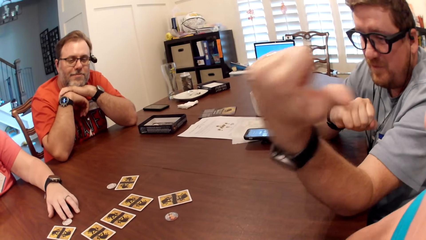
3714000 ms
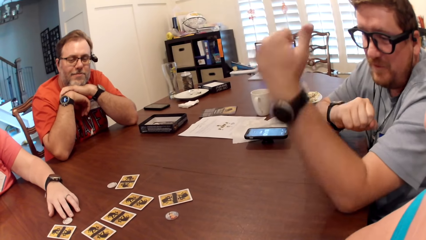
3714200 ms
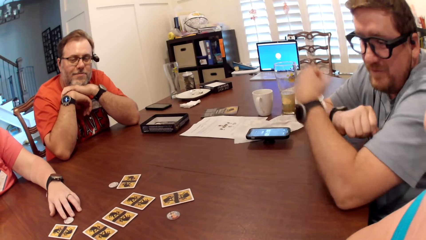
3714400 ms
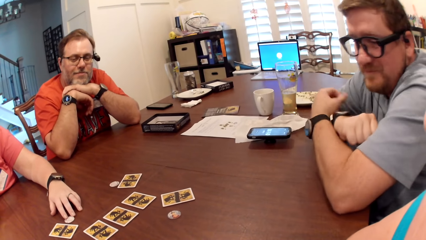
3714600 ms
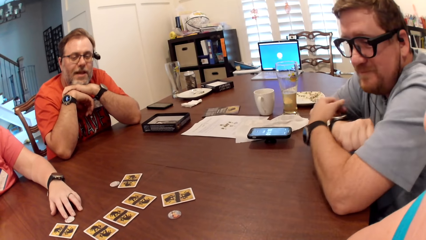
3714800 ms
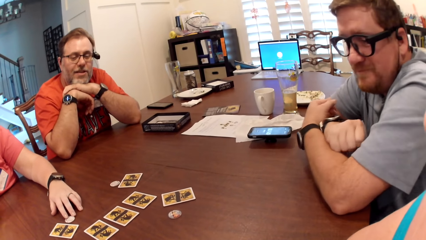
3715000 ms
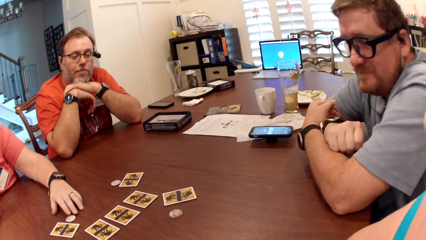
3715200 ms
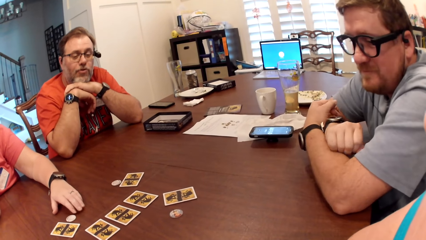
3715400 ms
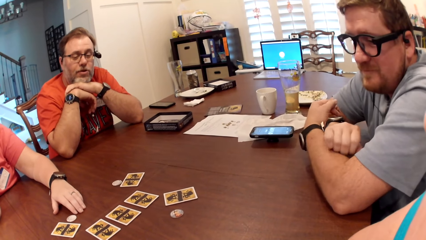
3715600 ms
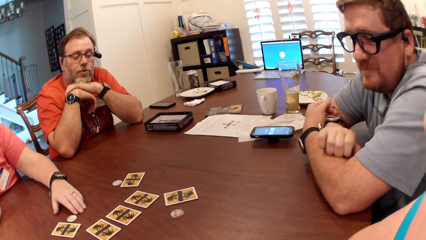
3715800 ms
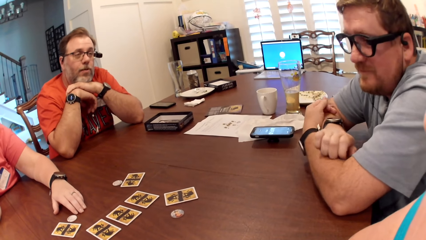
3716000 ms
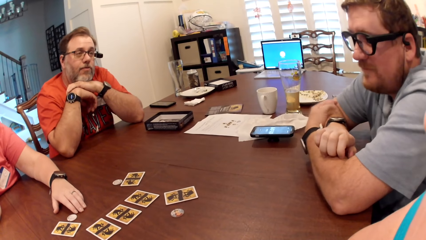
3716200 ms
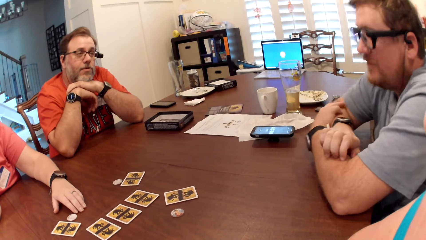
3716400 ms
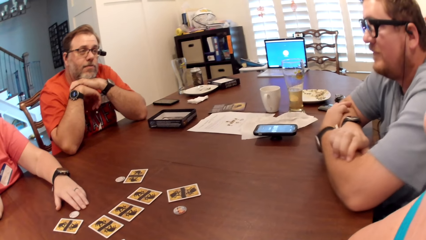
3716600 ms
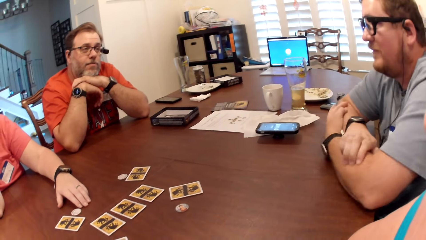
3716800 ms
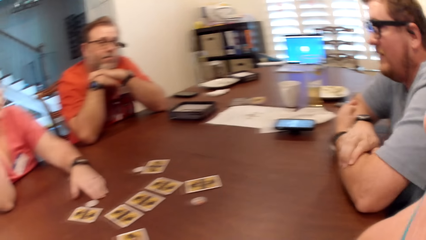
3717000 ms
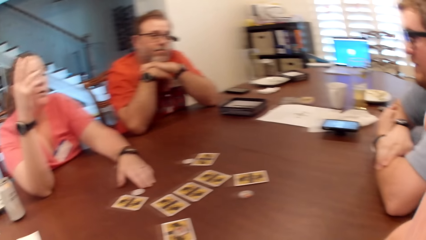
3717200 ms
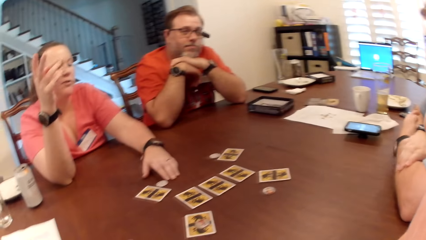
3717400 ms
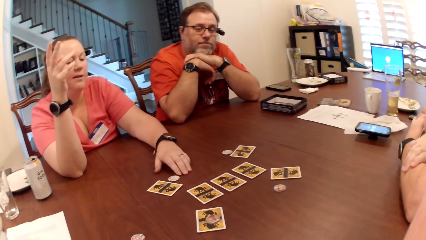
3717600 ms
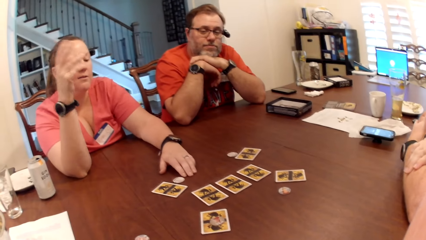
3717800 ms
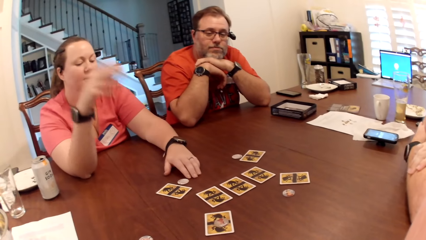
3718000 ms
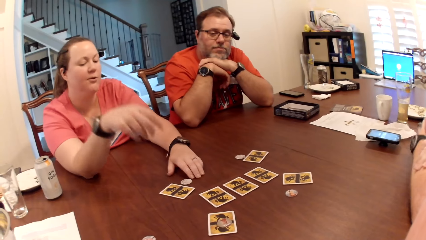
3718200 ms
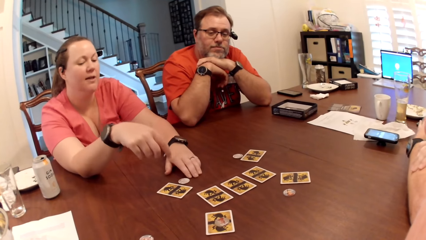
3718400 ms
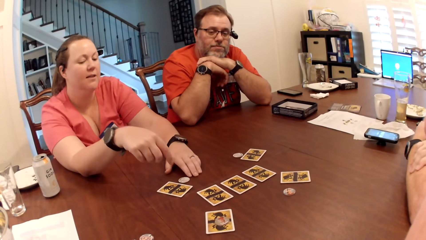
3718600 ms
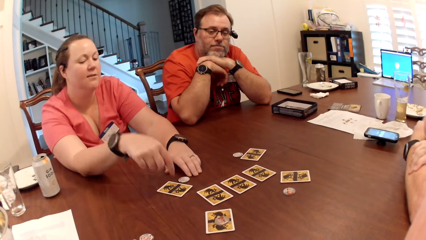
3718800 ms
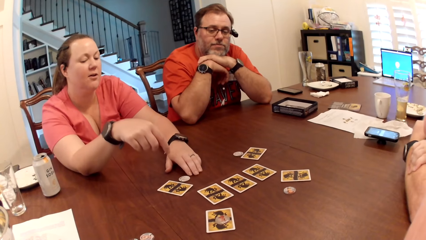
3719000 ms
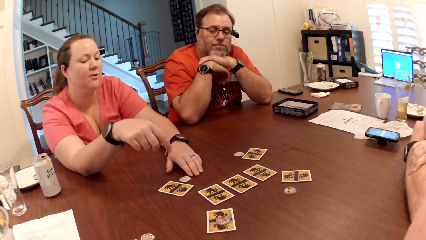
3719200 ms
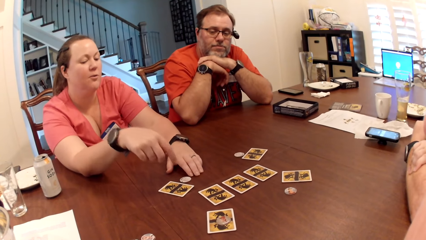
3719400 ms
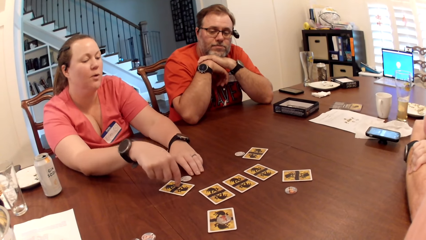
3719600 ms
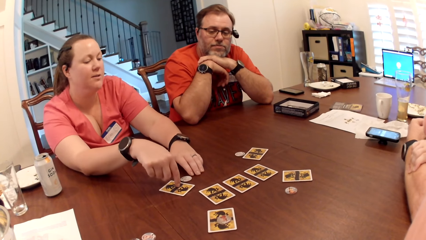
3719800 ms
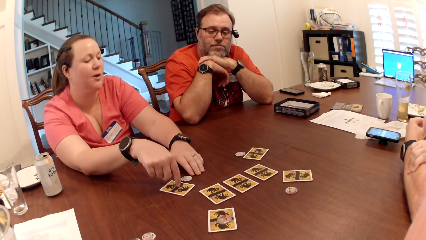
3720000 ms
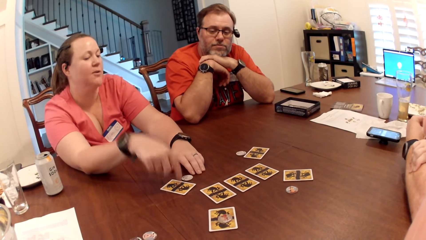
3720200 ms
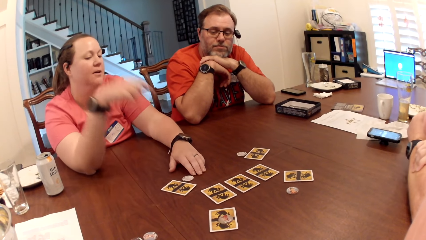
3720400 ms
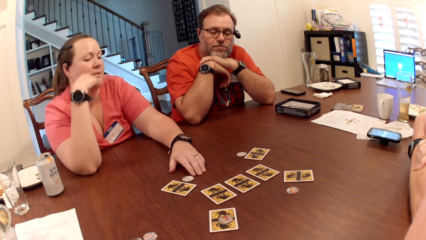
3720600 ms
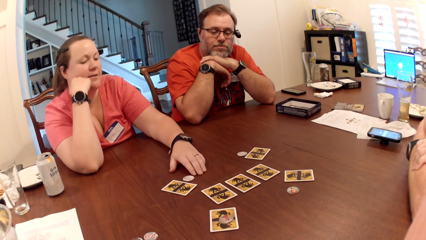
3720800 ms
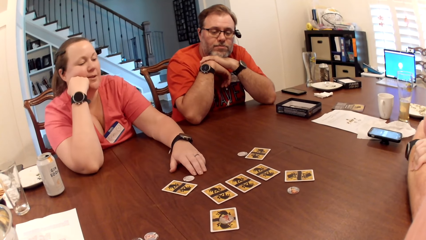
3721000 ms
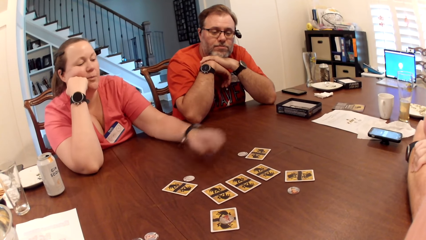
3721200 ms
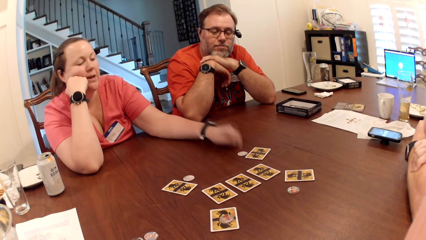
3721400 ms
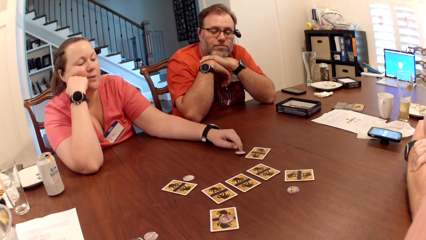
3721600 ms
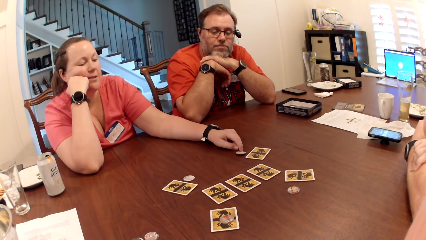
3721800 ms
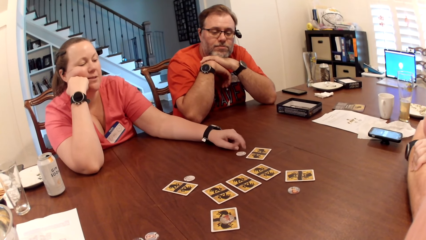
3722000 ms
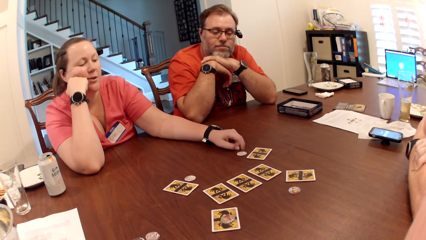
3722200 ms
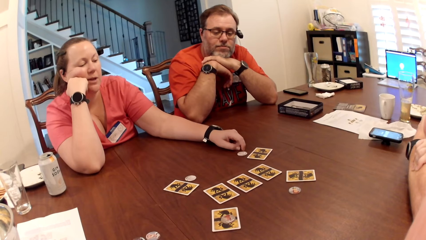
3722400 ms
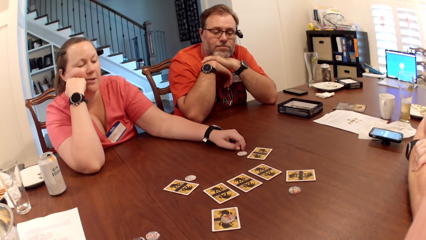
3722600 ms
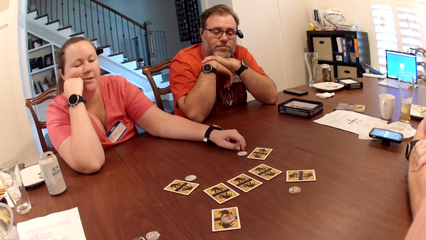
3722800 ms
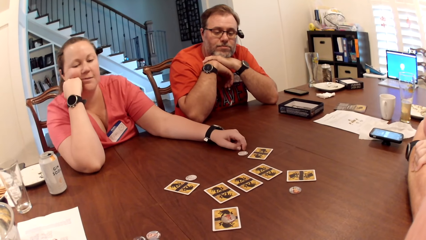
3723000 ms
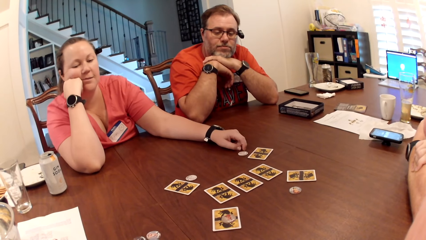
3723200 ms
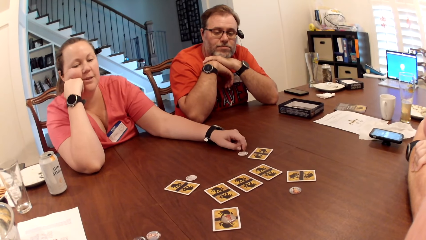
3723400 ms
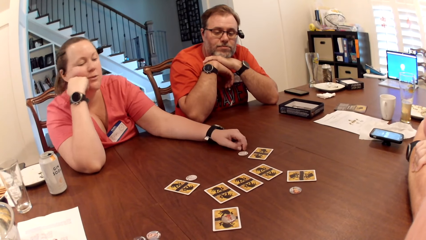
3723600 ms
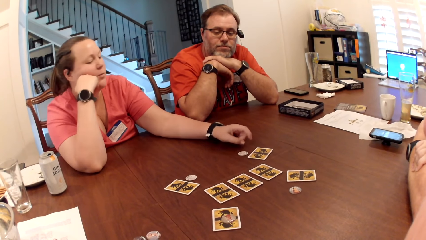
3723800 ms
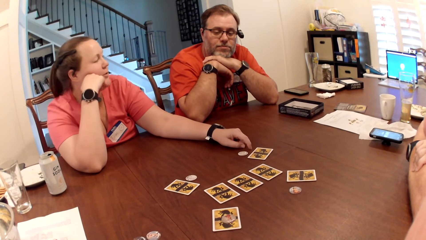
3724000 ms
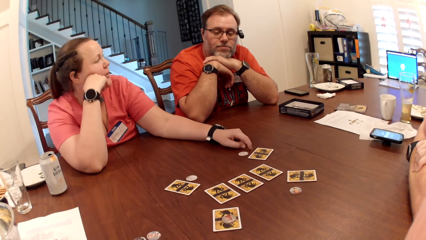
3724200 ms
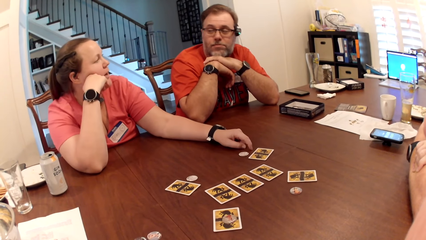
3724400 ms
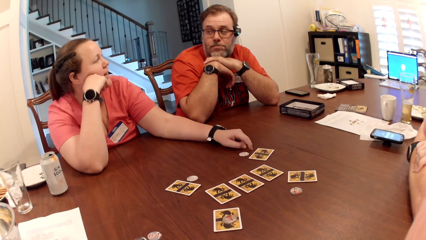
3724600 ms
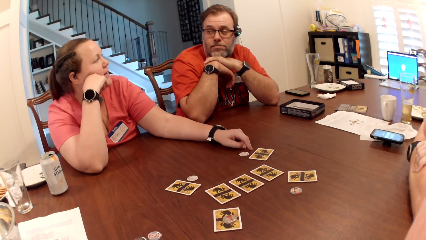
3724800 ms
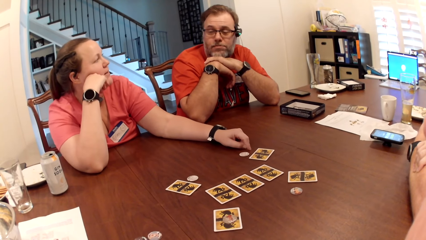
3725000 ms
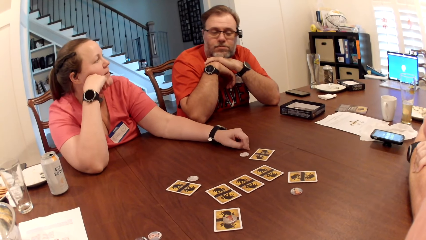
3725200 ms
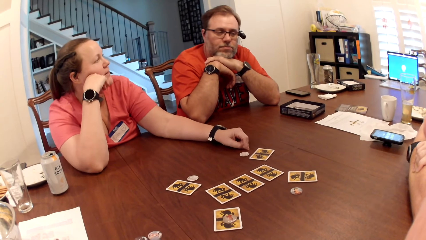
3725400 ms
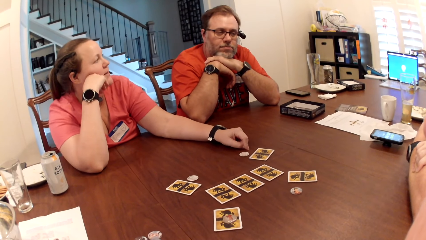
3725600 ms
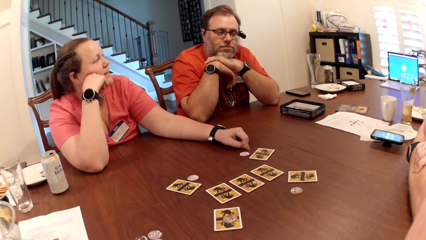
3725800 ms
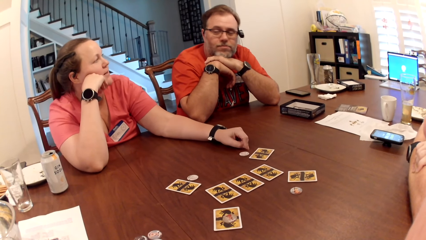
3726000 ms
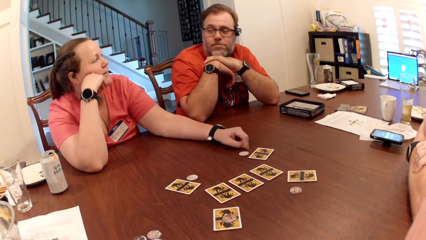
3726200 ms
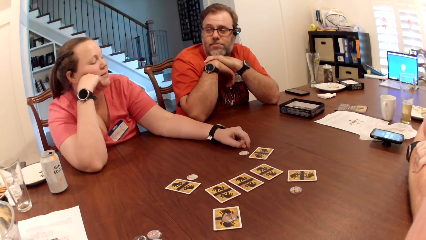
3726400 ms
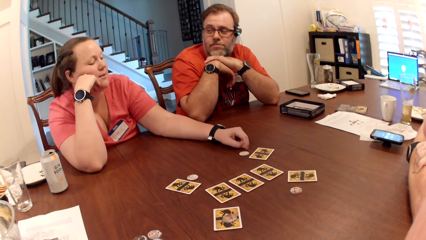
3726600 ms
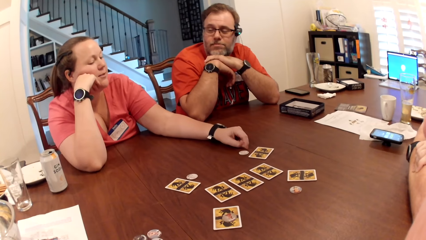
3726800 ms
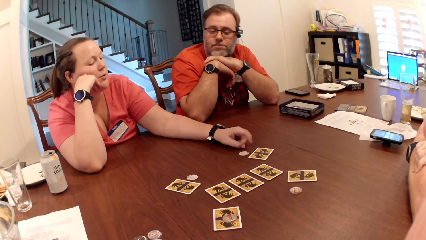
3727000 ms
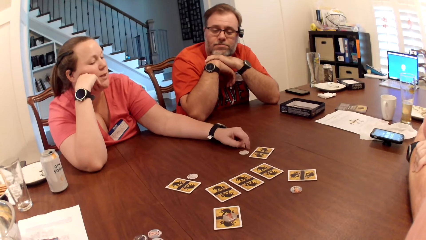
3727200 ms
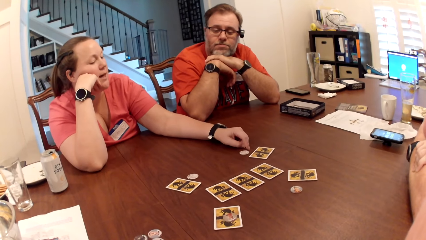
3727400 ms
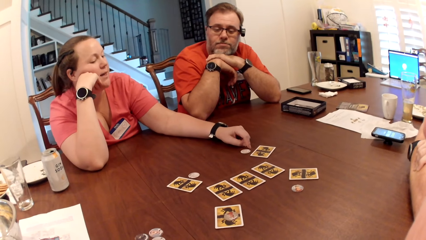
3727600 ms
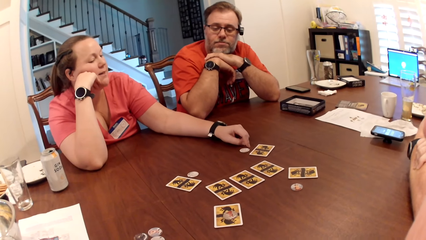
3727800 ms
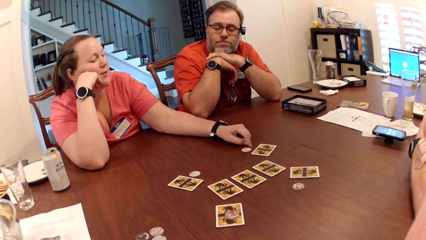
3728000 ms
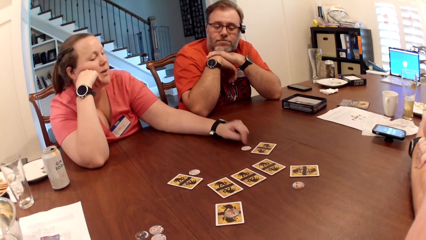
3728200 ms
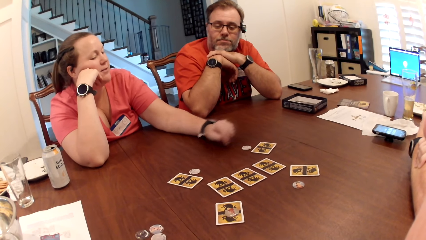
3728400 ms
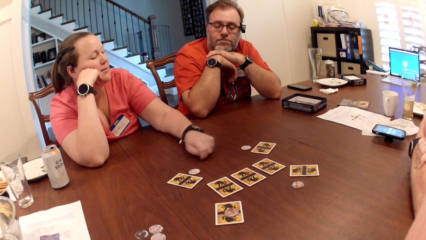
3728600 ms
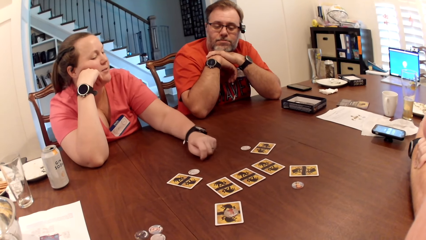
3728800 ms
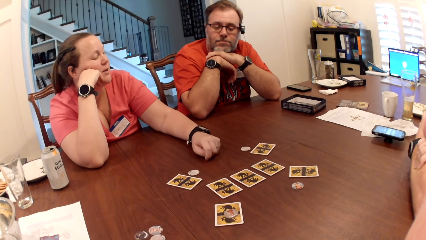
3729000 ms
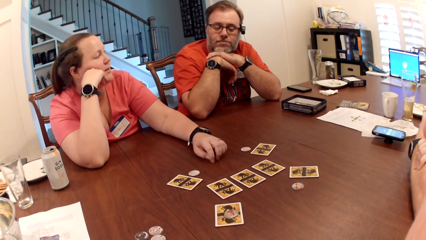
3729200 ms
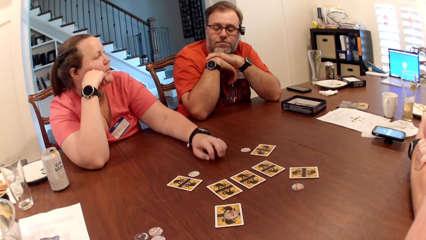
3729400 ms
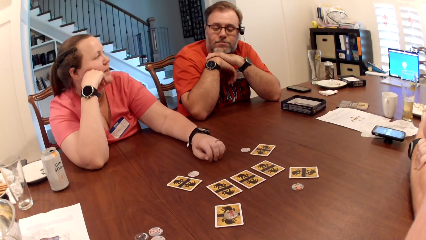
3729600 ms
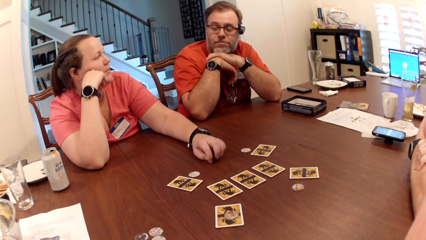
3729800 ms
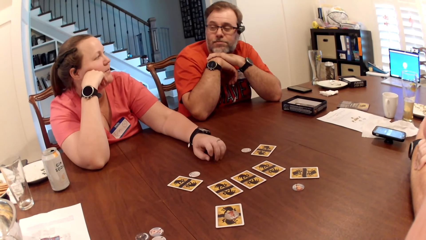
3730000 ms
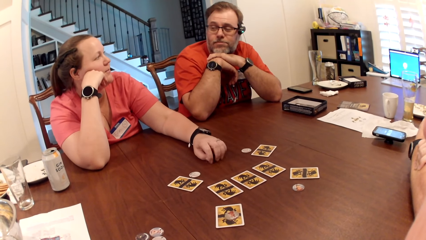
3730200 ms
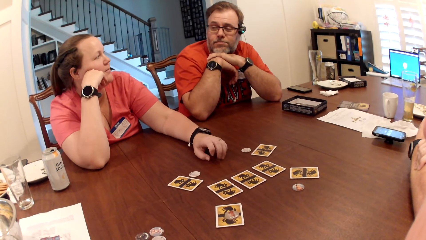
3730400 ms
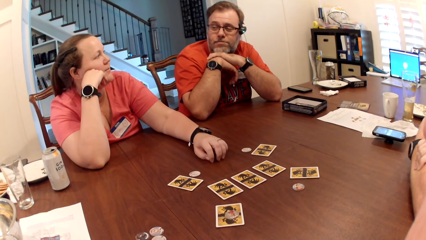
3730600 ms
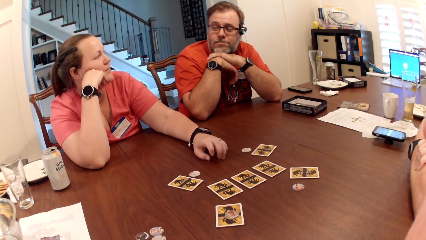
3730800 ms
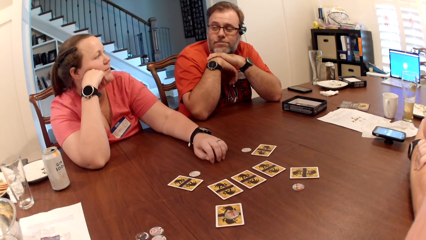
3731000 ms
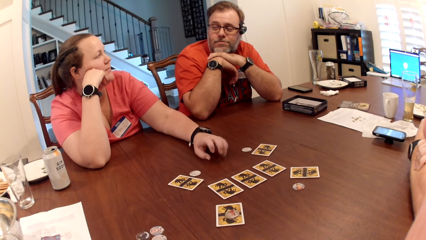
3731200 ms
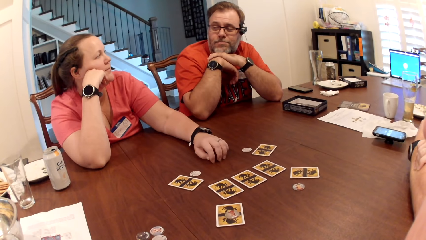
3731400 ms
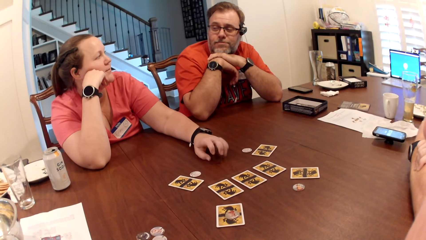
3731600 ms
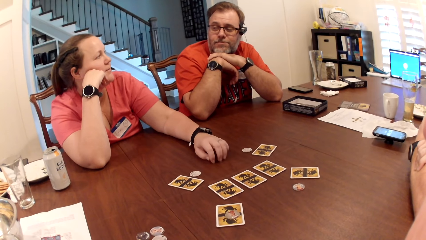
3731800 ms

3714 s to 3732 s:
A person talks. A lady talks. The lady touches the card on the table with her right hand. A man interacts with another man, the lady and the camera wearer. The lady touches the card token on the table with her left hand. The lady talks to the person. The lady taps the table with her left hand.
